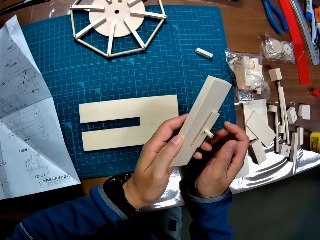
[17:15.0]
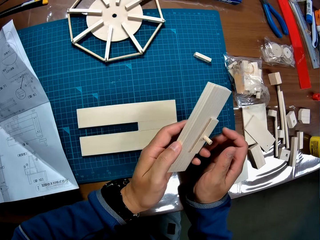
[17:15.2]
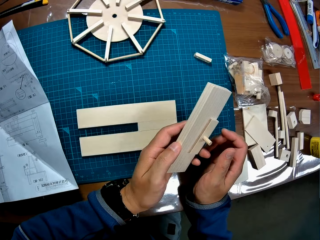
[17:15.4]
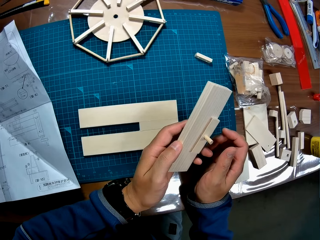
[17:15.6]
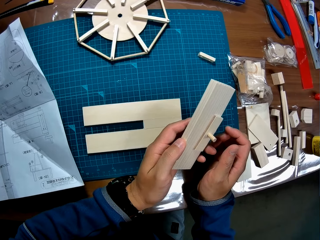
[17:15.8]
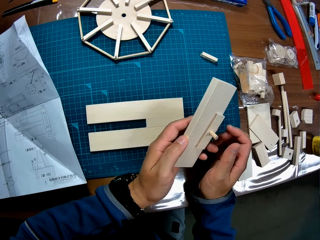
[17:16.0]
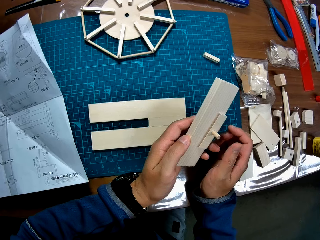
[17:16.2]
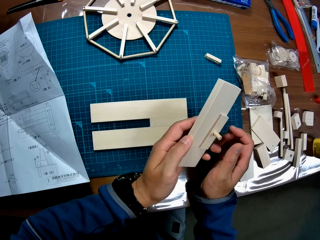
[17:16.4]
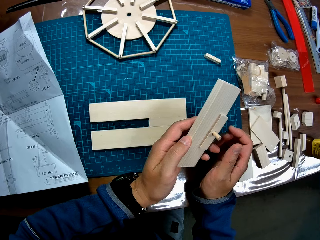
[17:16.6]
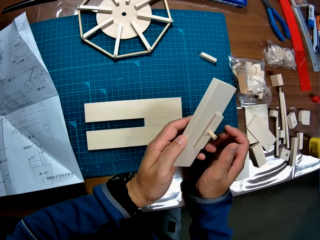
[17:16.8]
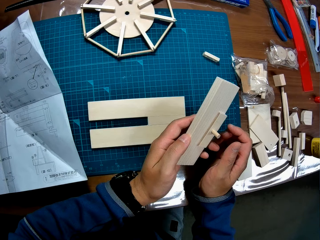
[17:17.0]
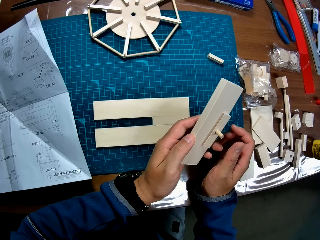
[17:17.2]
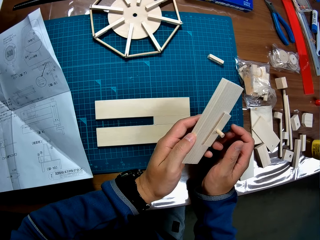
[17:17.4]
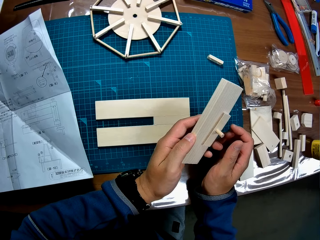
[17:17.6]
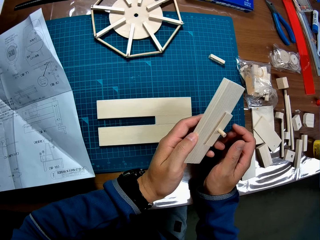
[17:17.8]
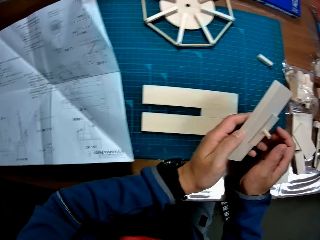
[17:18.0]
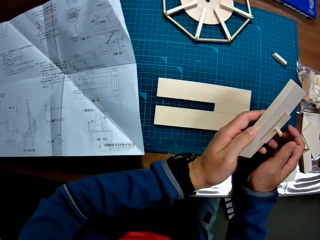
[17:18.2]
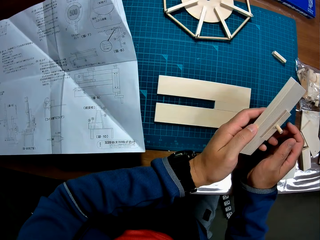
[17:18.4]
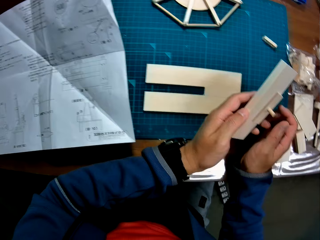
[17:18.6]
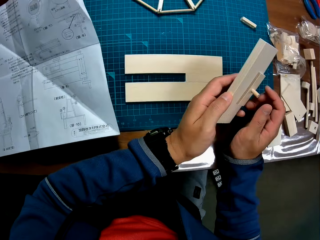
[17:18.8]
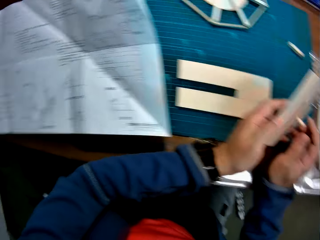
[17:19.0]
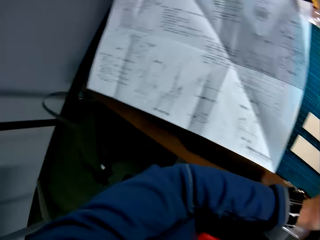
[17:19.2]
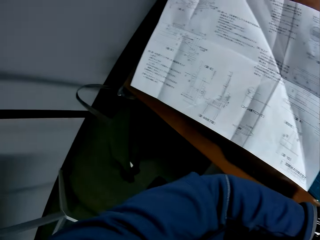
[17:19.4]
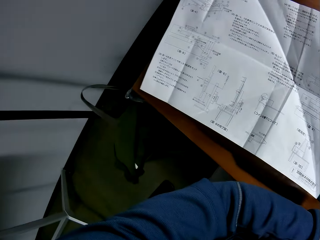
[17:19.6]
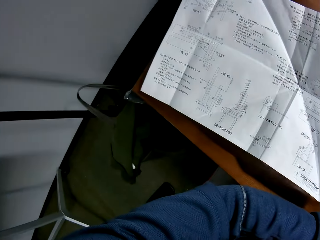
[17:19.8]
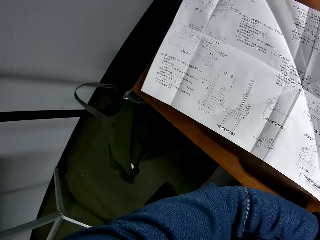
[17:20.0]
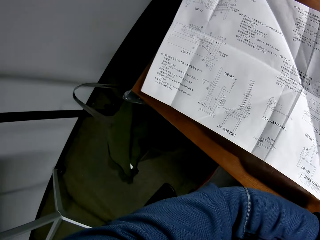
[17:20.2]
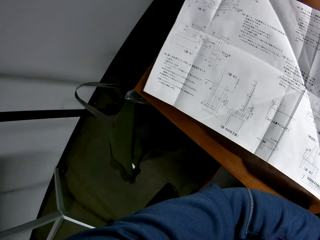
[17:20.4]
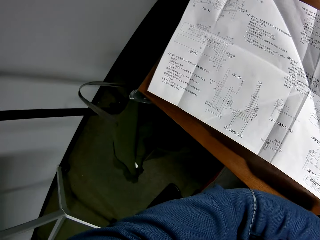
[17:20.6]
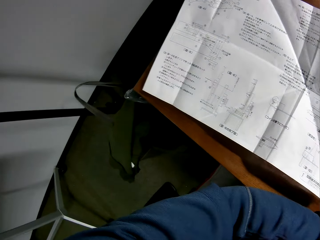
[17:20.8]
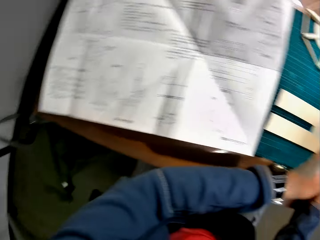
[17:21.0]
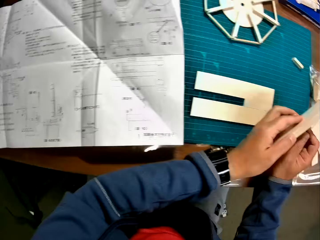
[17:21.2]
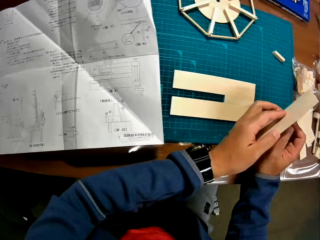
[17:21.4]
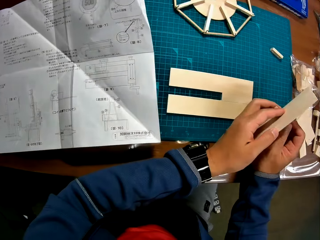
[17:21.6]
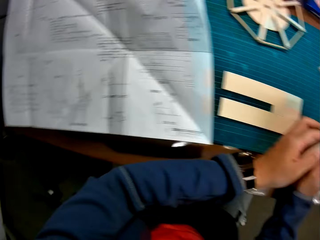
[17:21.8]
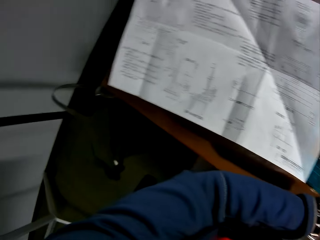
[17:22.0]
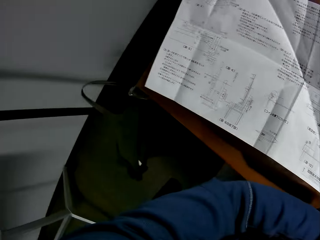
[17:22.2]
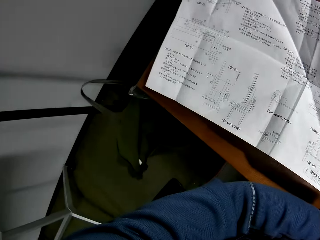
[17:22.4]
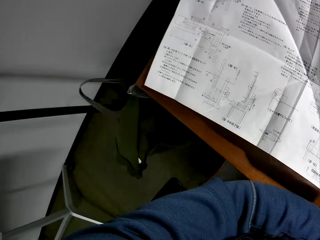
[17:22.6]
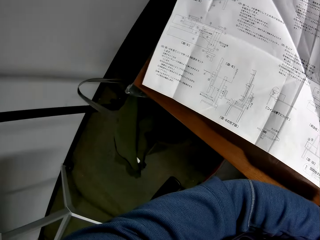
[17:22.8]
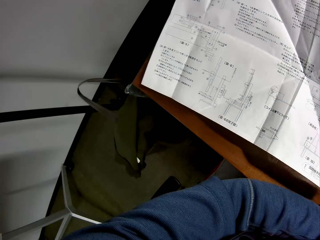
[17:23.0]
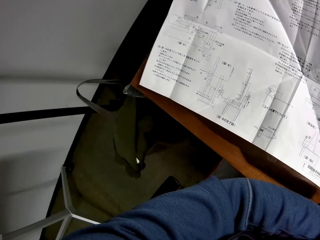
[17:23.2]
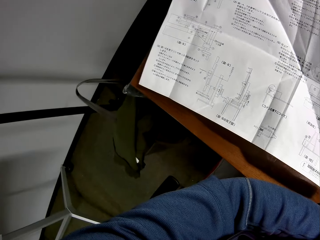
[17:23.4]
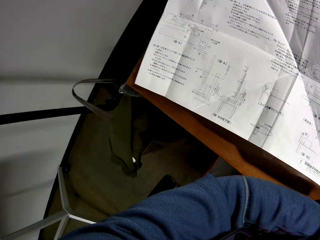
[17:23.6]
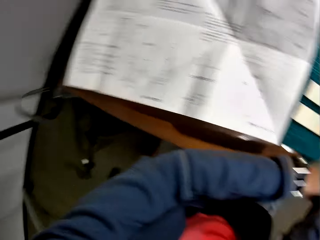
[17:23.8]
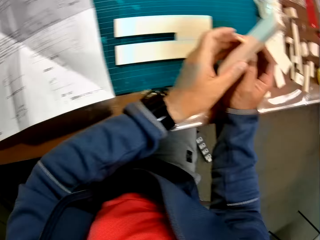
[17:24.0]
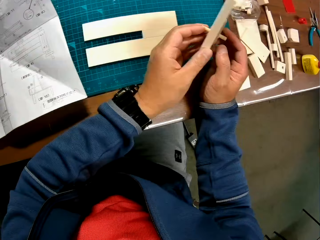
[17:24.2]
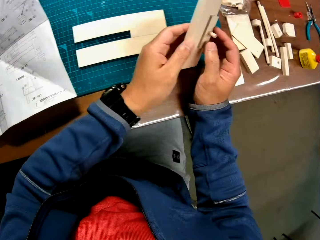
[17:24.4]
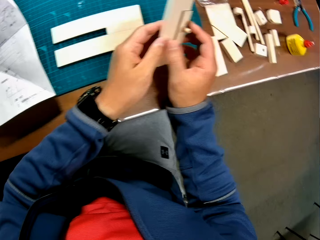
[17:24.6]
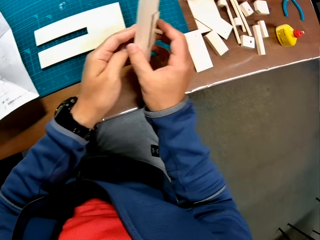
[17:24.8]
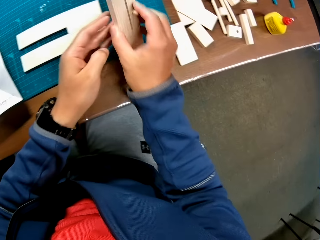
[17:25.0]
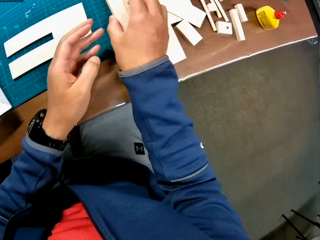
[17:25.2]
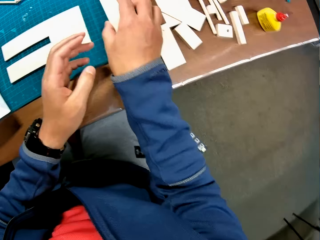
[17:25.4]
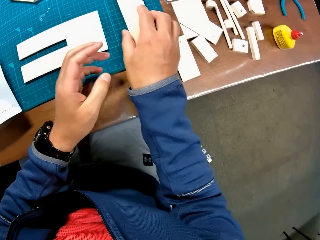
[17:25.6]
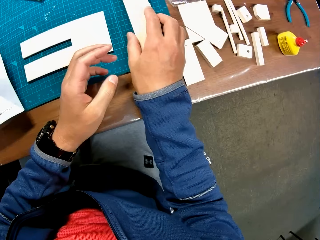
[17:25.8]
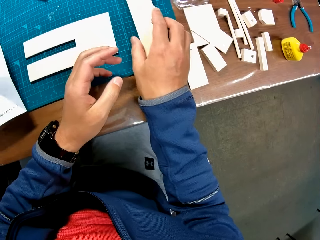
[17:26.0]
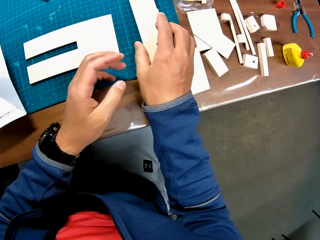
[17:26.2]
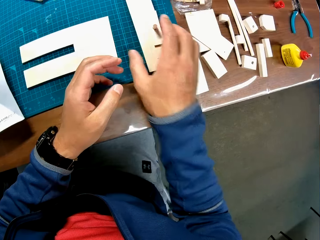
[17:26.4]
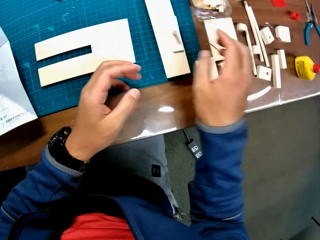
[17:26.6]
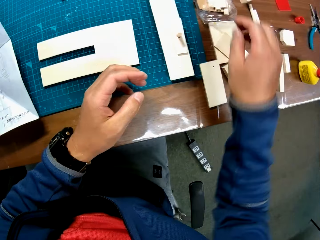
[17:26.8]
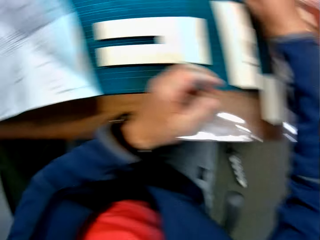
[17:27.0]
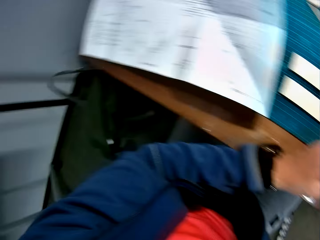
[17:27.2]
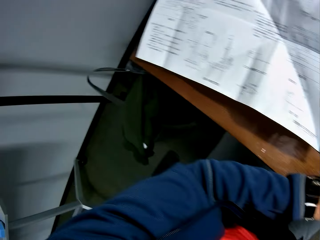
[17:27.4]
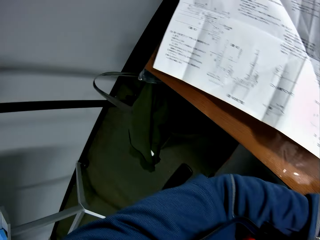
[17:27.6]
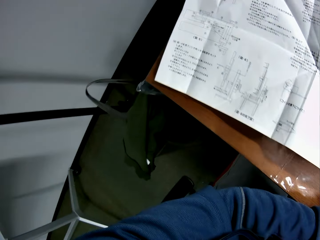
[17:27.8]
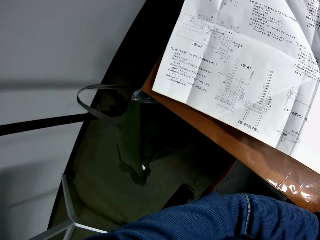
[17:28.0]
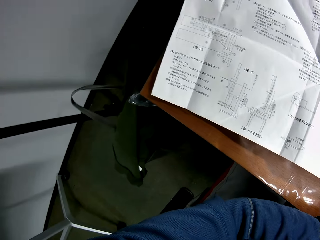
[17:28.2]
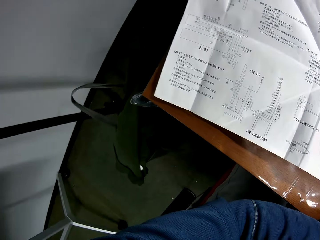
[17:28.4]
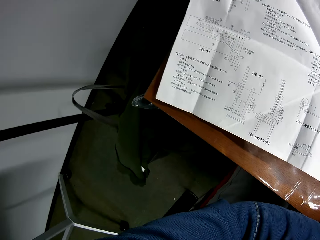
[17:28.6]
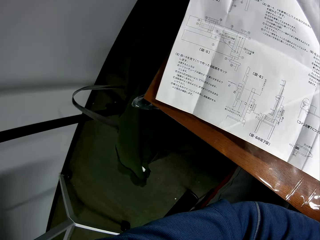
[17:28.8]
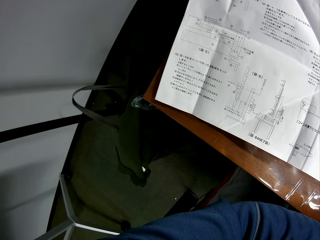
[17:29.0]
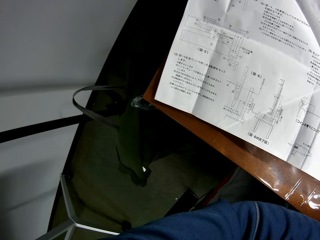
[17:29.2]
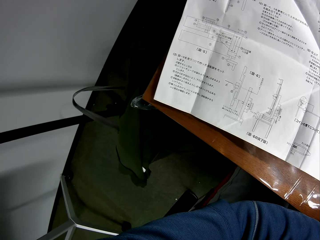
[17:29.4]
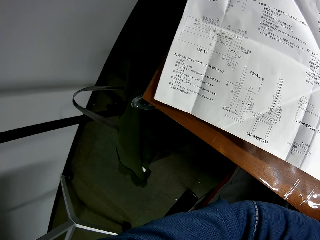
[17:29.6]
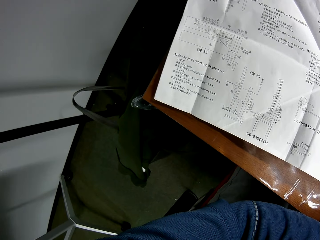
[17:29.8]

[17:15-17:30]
The camera wearer looks around. He looks towards the instruction manual on the table. He looks towards the joined model pieces in his hands. He looks towards the instruction manual on the table. He examines the joined model pieces in his hands briefly. He constructs the wood craft. He places the joined model pieces on the green sheet. He looks towards the instruction manual on the table.

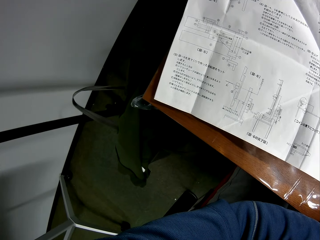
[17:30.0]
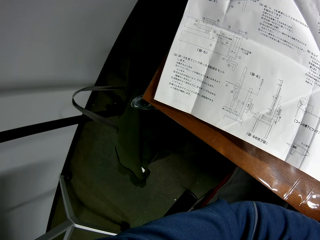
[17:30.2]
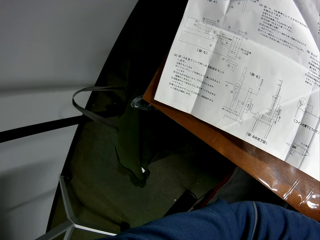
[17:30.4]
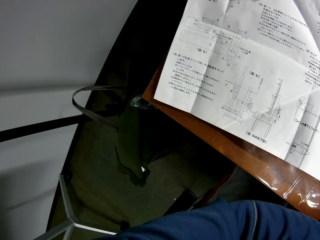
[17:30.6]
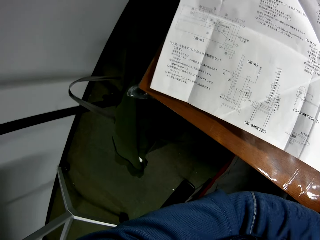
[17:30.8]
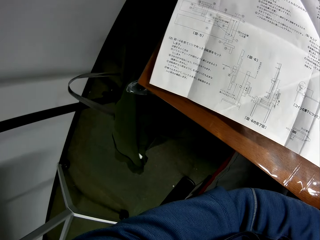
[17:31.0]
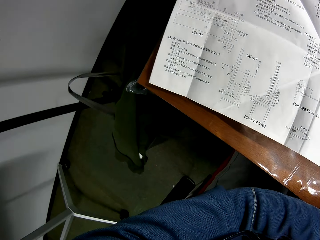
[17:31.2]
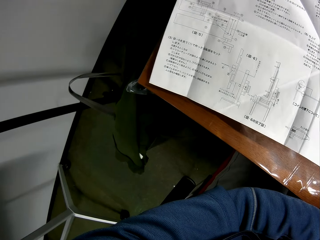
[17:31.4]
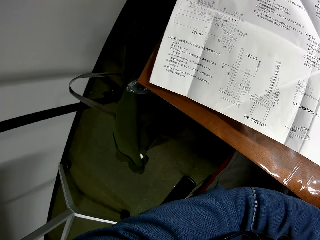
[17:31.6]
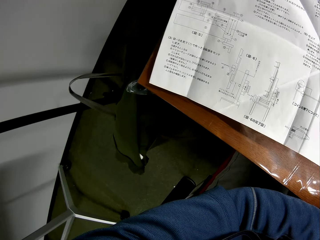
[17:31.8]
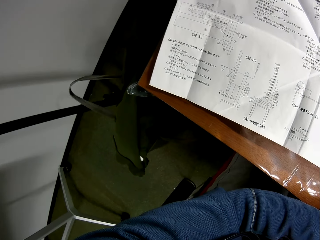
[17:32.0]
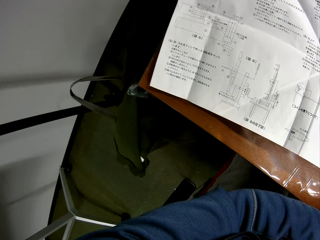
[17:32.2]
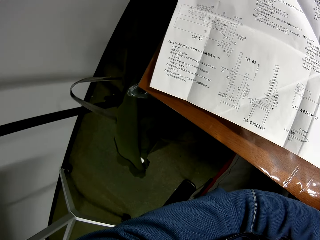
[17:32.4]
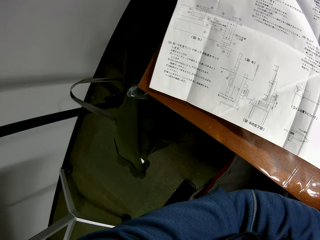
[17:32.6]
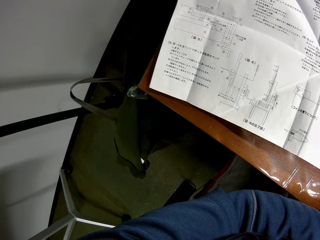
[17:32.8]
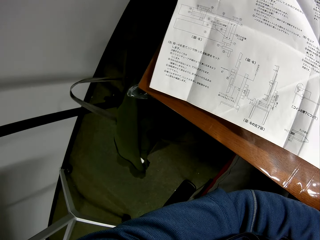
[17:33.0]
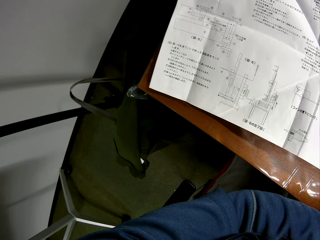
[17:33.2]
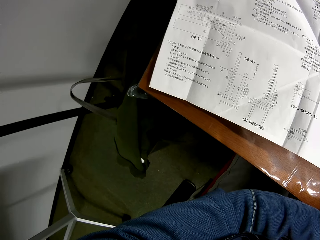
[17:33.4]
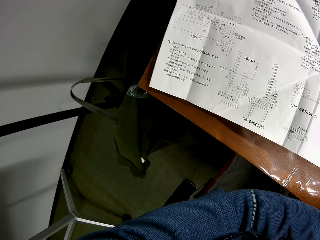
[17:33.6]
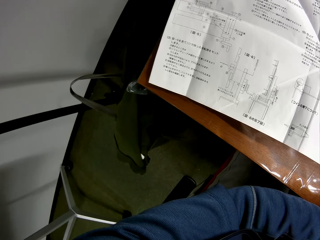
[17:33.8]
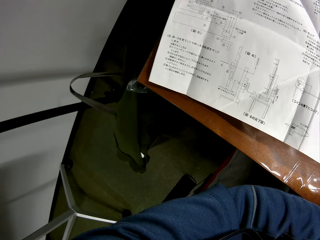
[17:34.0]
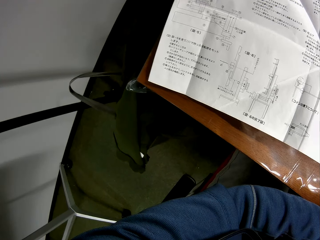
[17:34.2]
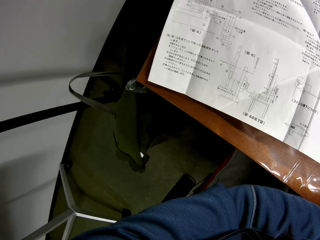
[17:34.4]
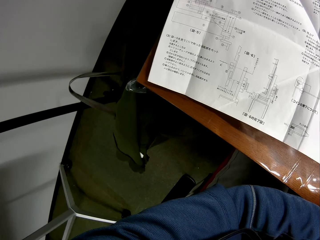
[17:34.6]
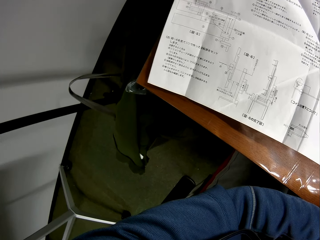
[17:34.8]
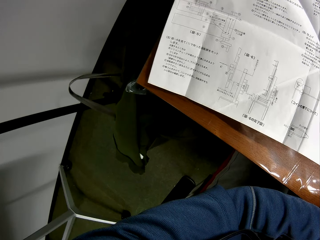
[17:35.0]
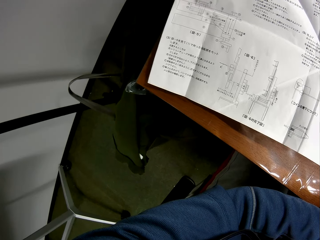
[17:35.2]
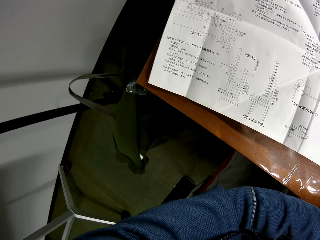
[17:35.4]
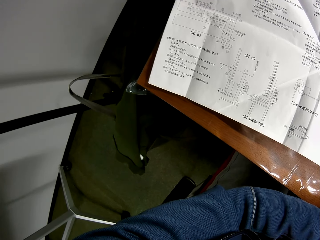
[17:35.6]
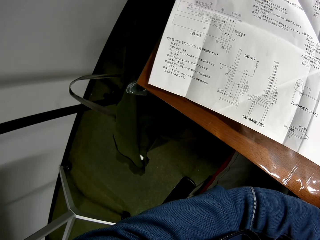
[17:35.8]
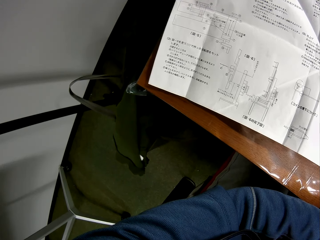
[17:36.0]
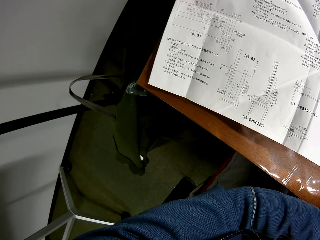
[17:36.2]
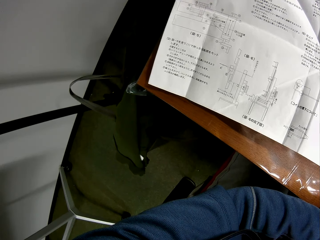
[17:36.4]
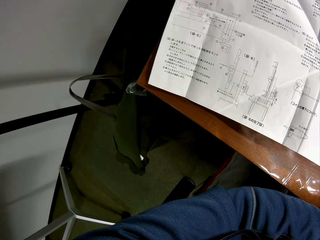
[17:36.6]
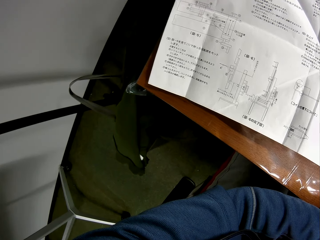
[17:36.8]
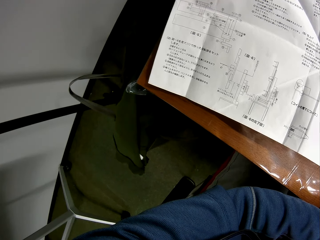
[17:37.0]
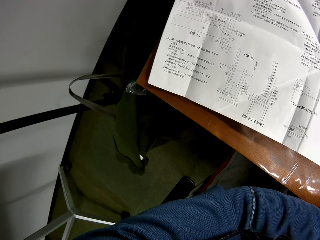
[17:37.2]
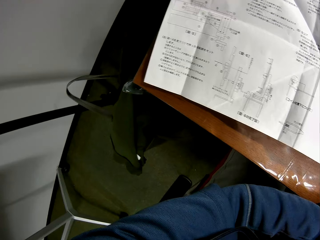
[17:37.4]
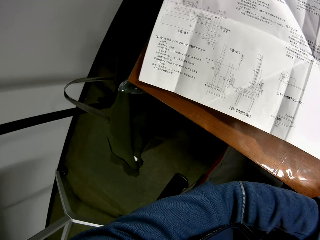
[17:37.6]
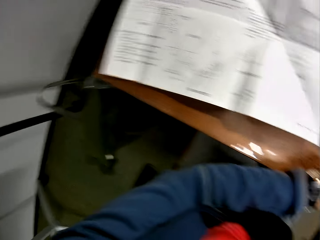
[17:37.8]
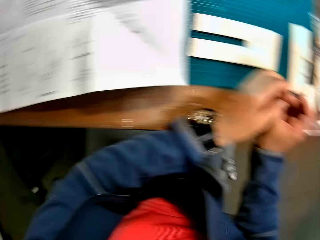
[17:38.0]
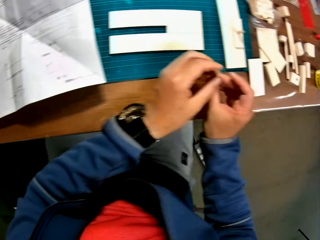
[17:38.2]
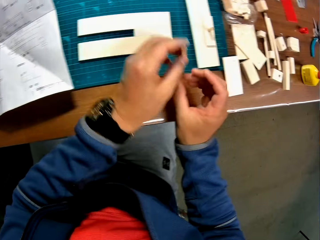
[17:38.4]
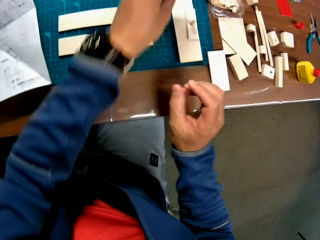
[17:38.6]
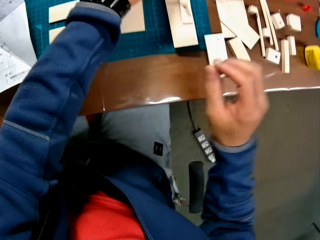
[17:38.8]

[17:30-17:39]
The camera wearer passes a model piece to his left hand. He picks up the piece of woodcraft.
